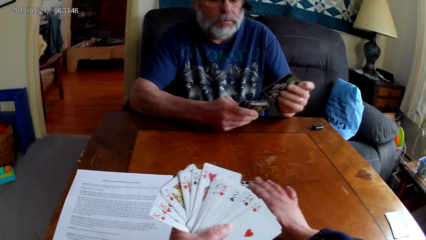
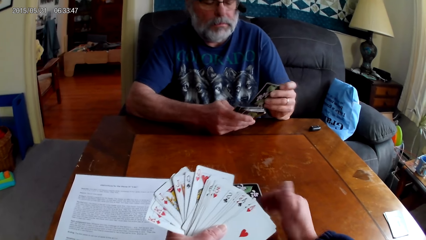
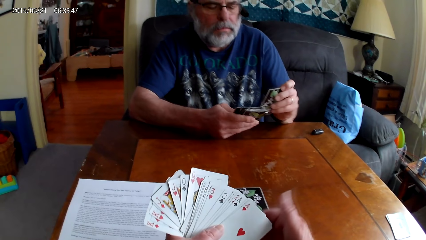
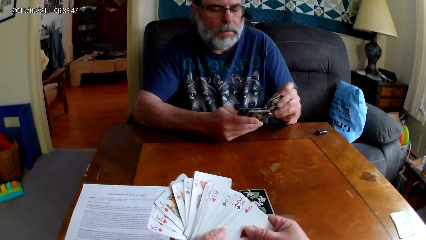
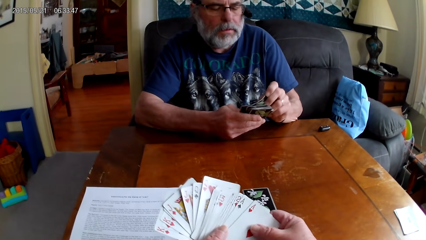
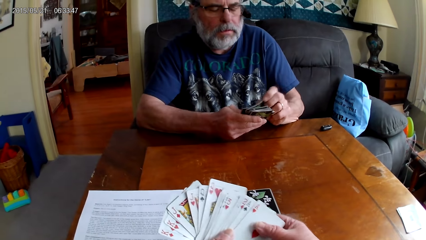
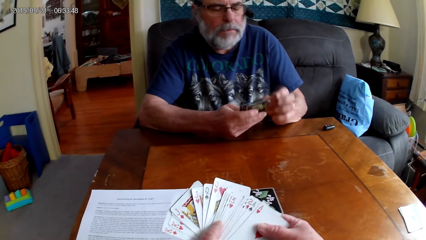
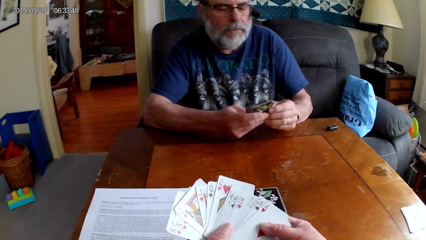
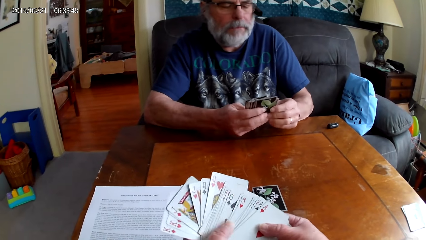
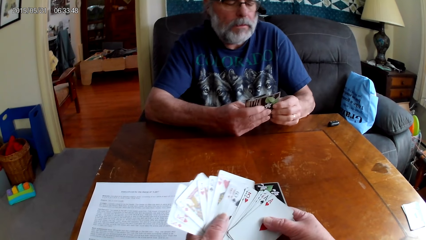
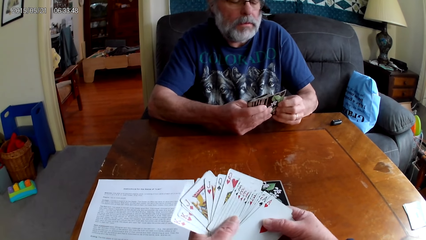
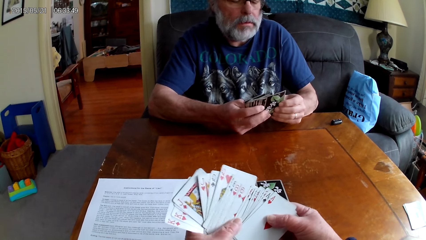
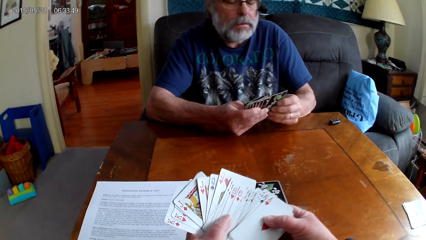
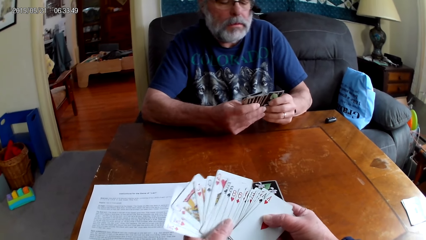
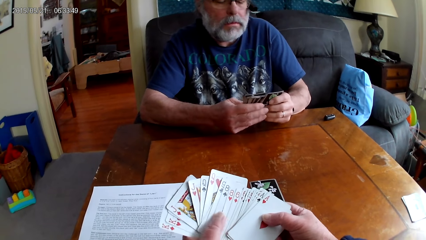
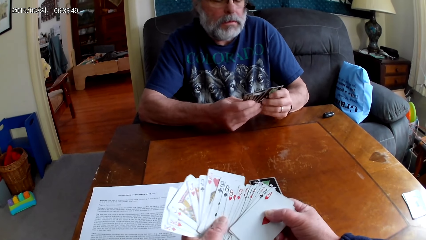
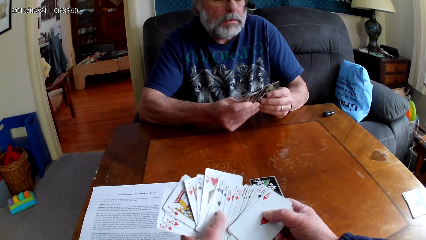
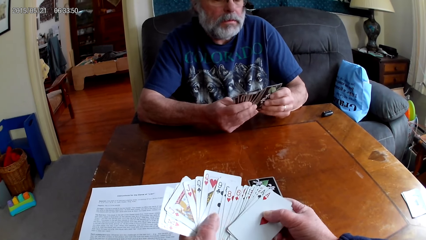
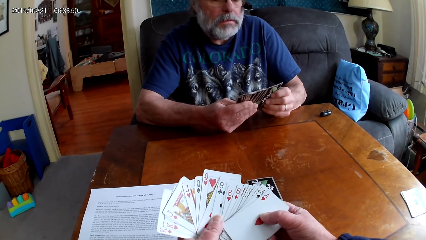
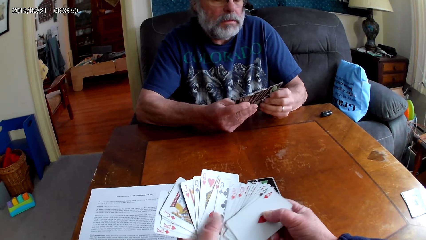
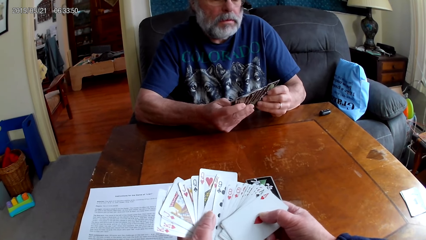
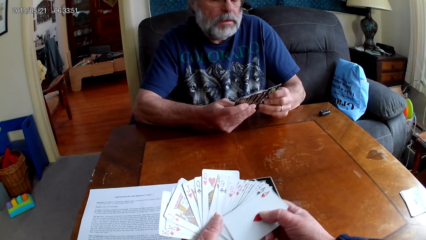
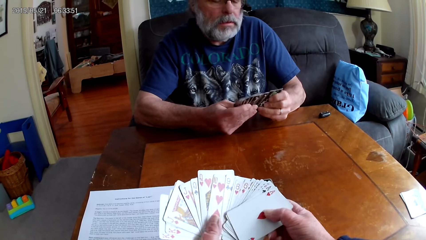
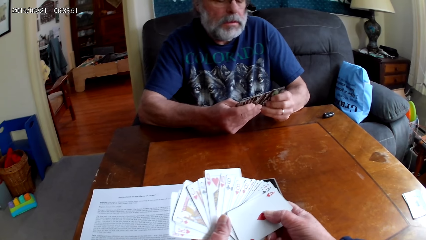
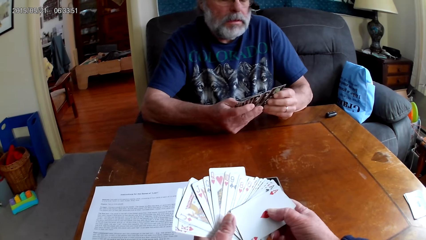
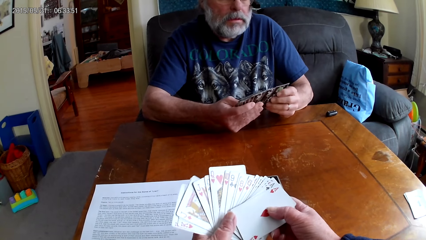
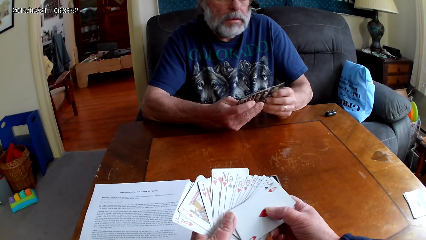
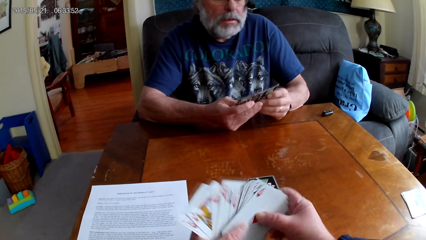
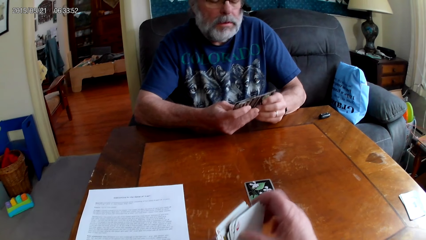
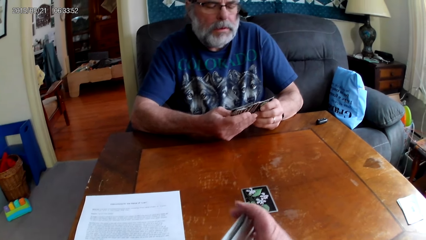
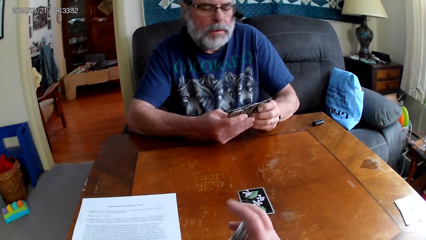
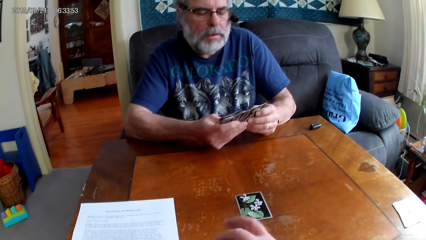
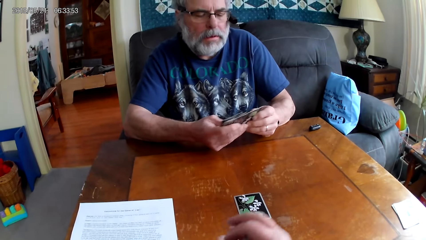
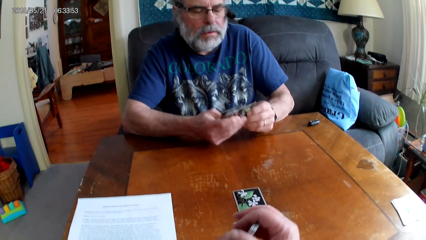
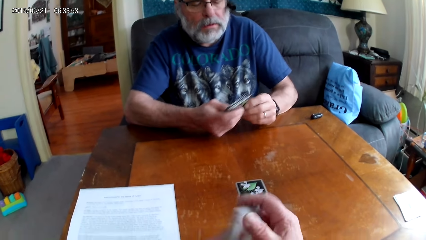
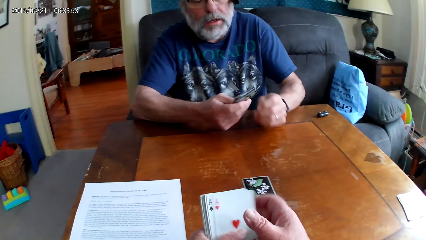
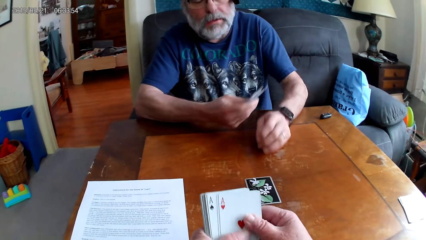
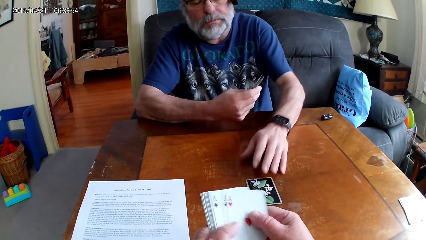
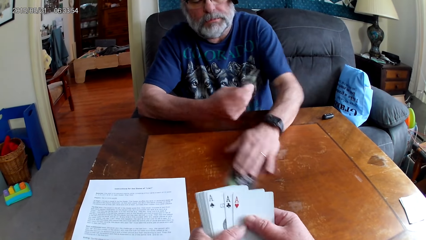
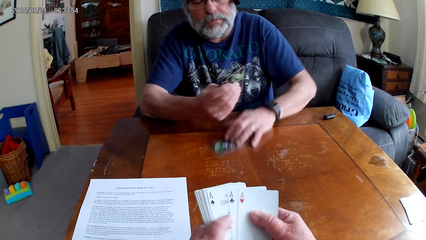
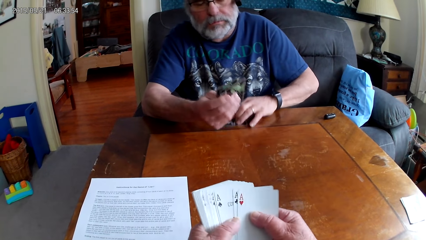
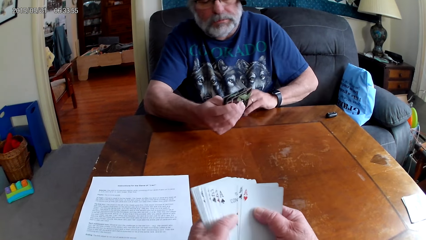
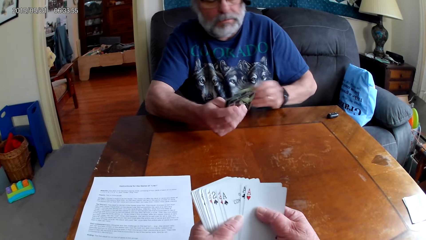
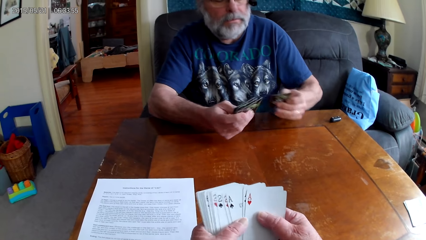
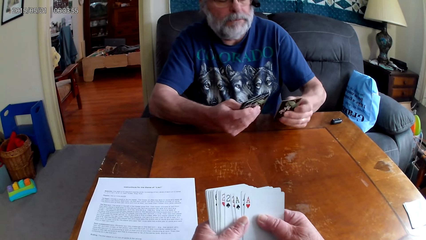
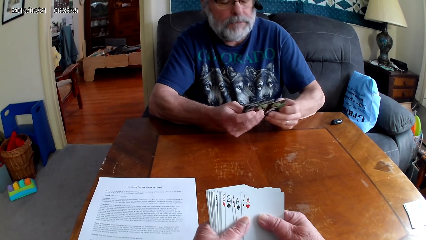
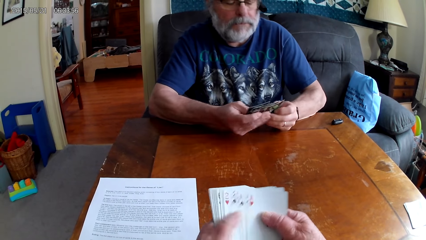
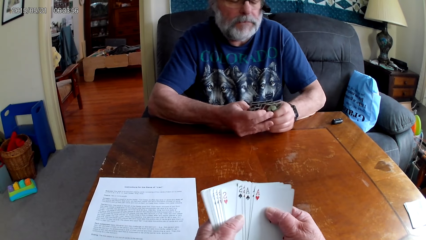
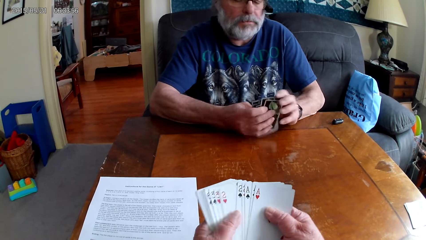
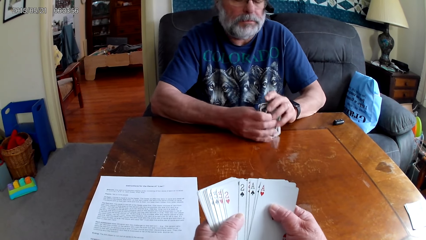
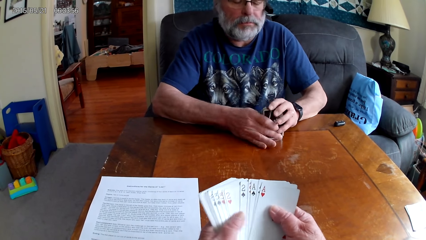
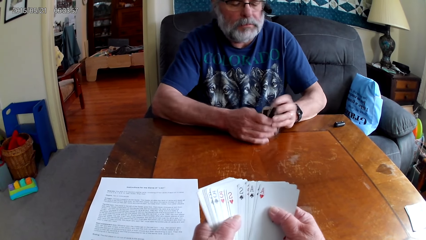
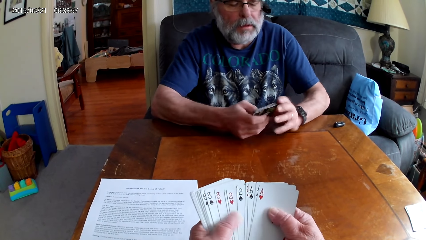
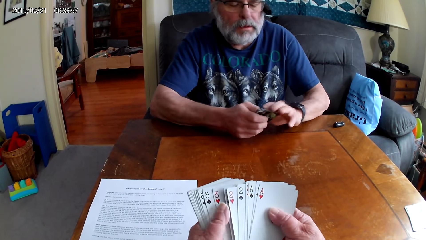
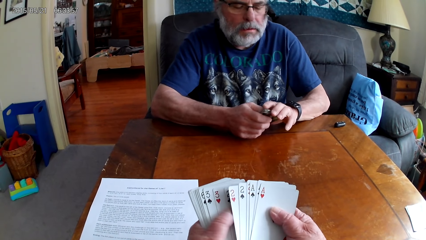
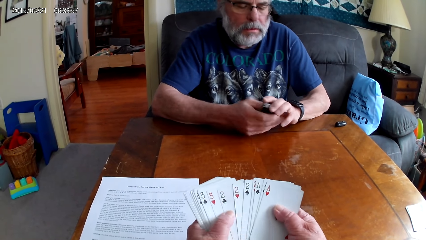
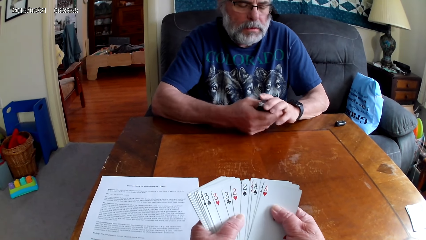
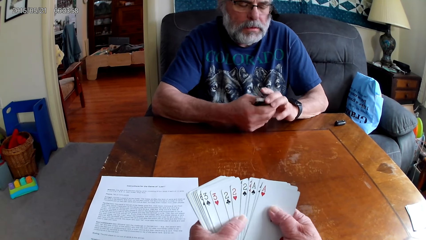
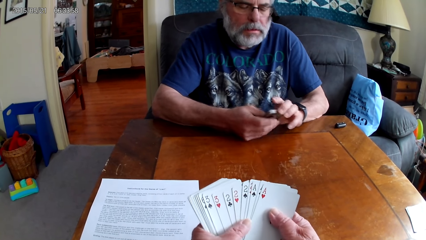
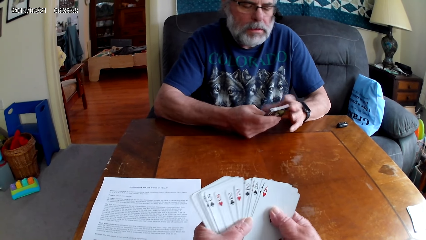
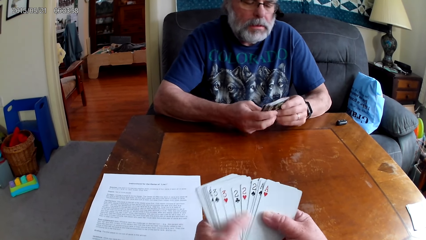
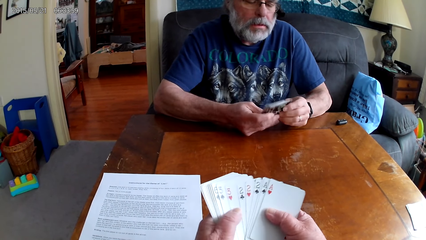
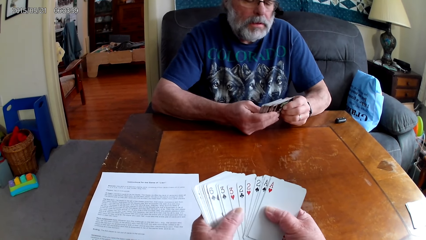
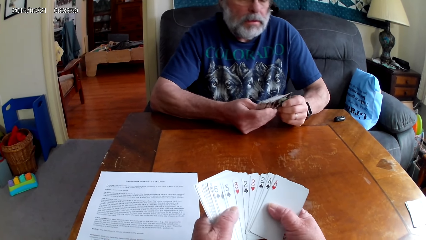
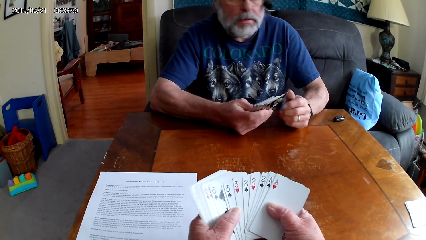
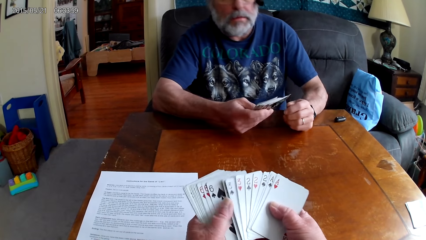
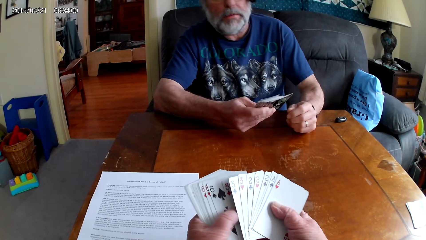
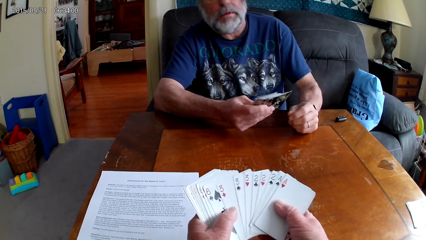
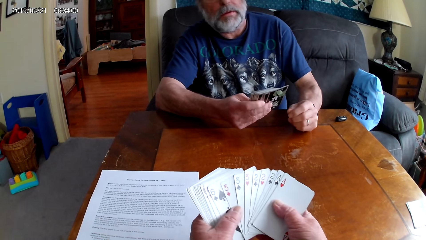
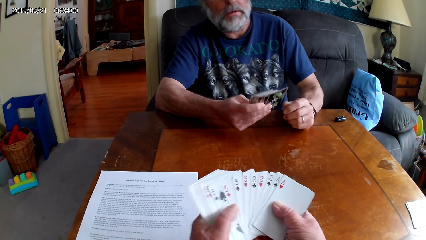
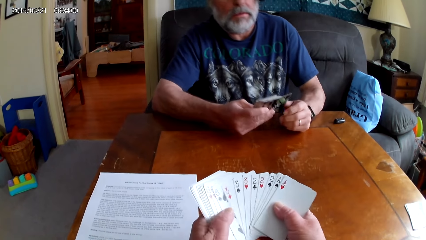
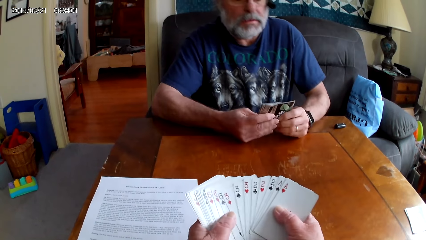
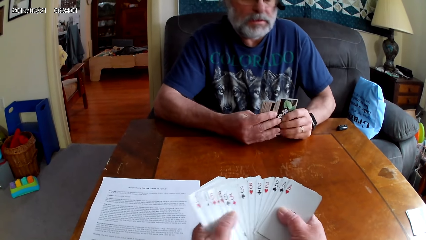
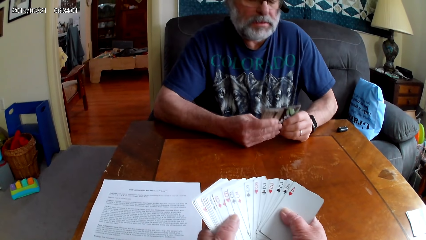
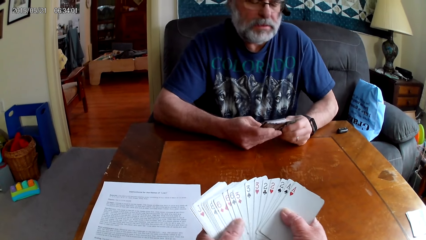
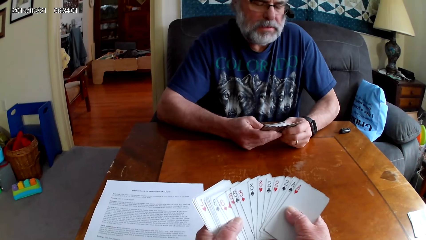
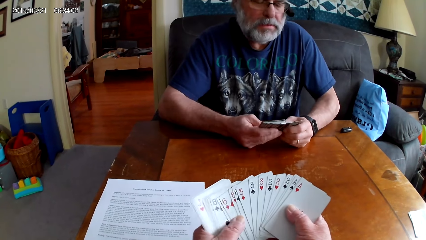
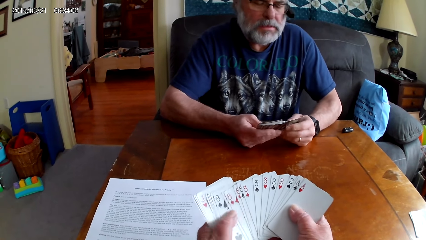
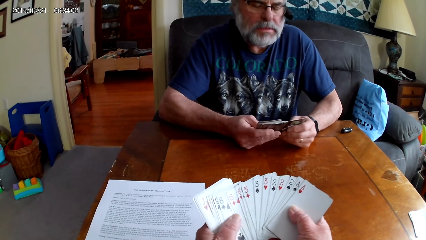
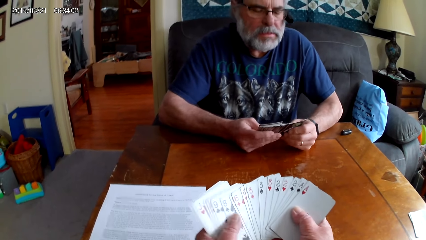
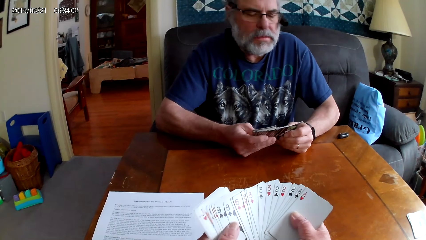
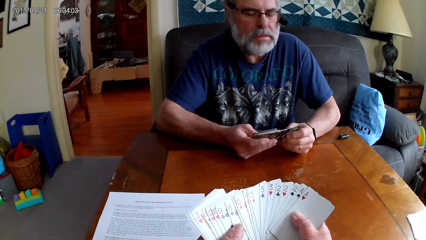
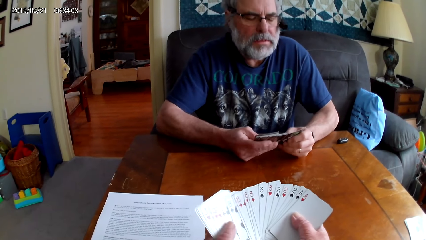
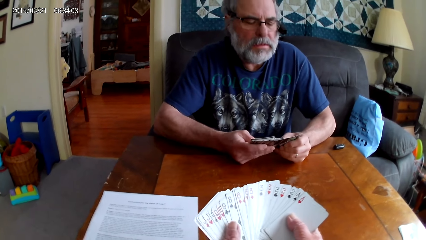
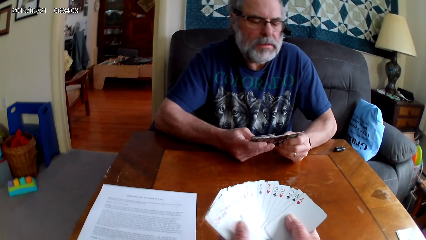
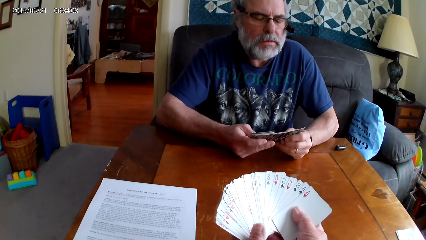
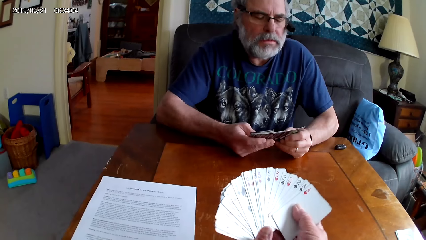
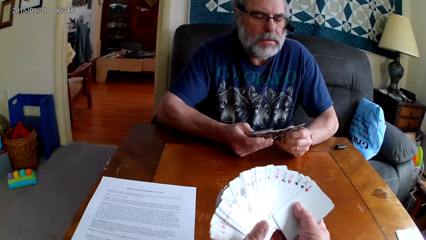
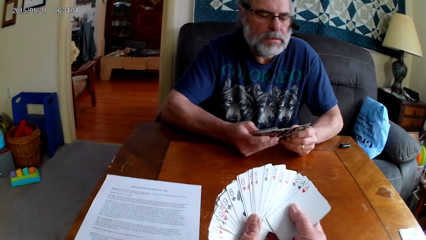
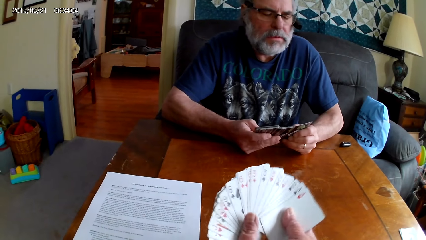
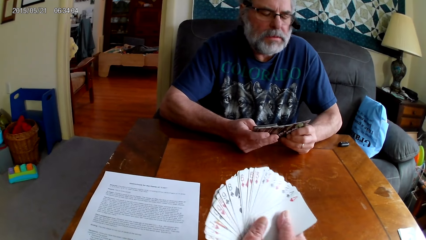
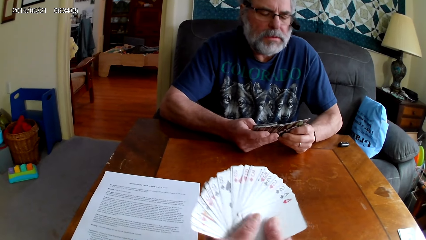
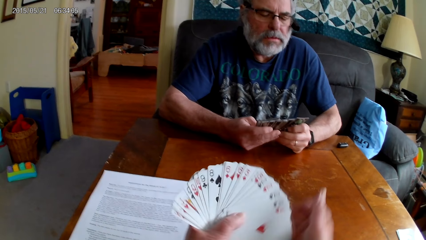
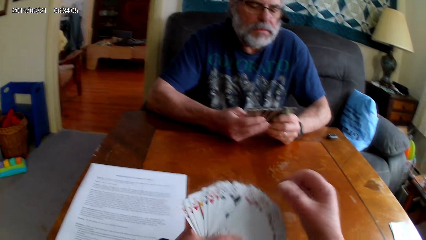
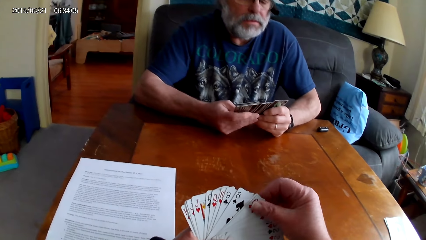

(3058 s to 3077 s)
The camera wearer puts the playing card on the table. She holds the playing cards with her hands. A man holds the playing cards with his hands. The man spreads out cards. The camera wearer spreads out cards. The man picks up the playing card on the table and holds the playing cards with his hands. The camera wearer spreads out cards. The man spreads out cards. The camera wearer holds the playing cards with her hands.
